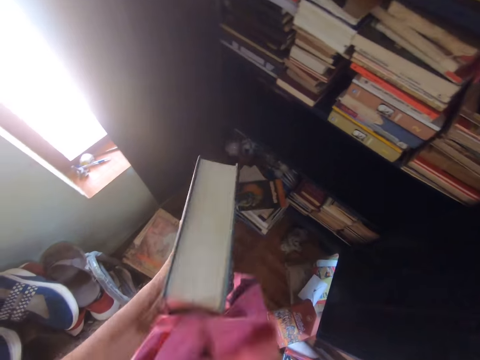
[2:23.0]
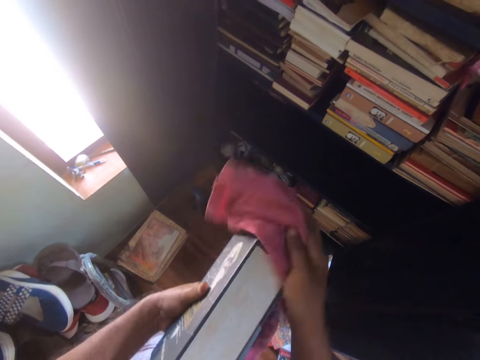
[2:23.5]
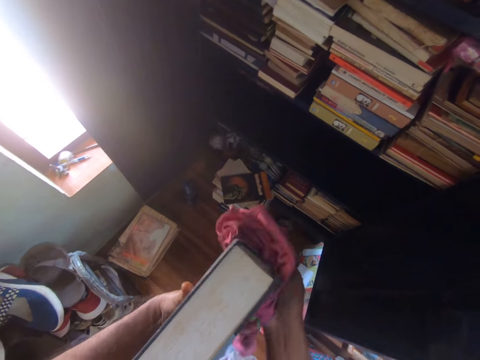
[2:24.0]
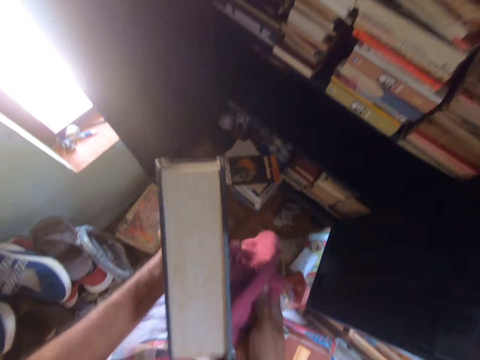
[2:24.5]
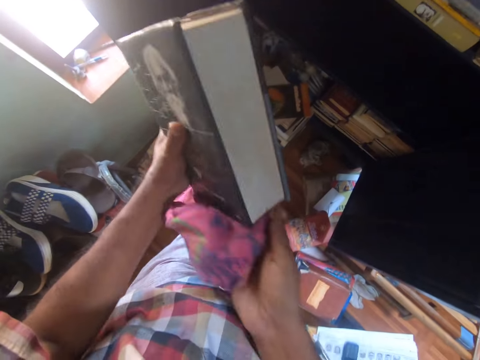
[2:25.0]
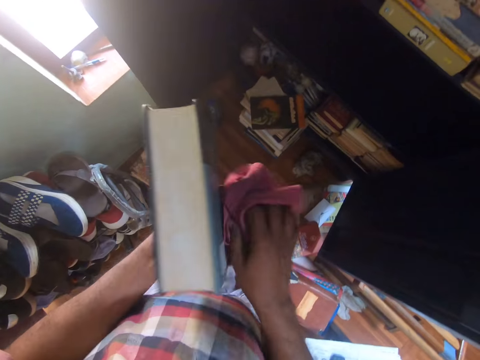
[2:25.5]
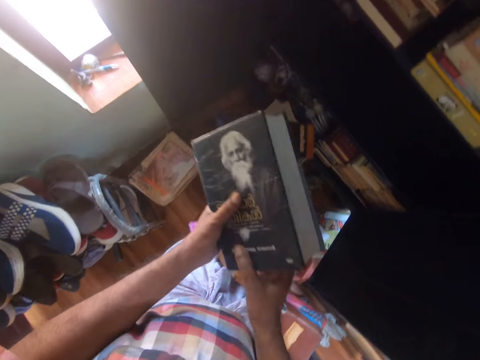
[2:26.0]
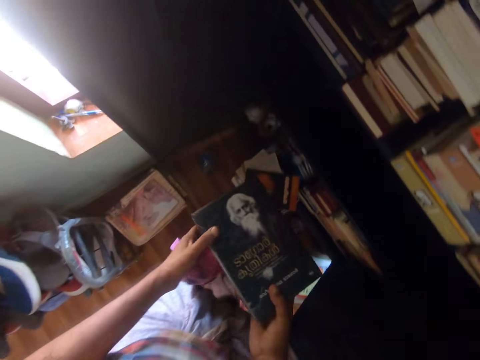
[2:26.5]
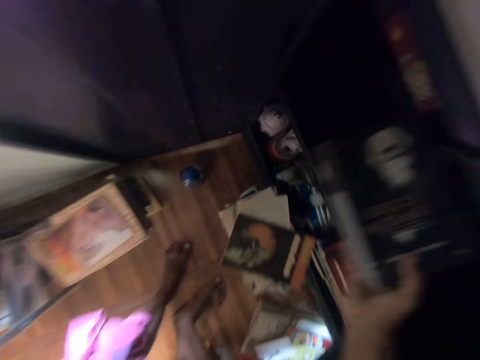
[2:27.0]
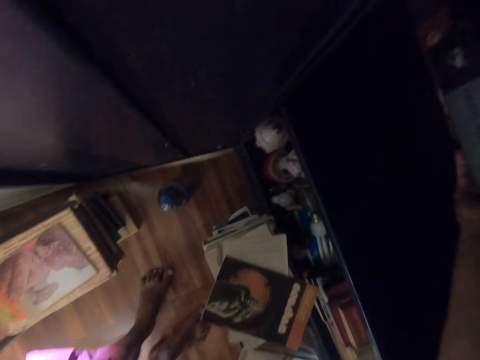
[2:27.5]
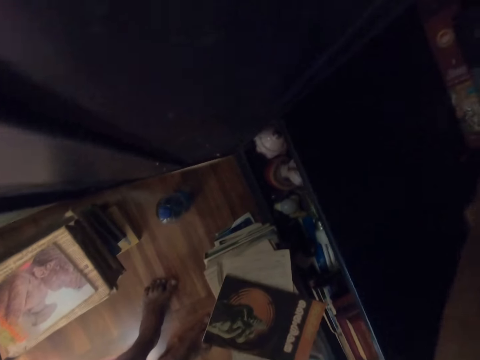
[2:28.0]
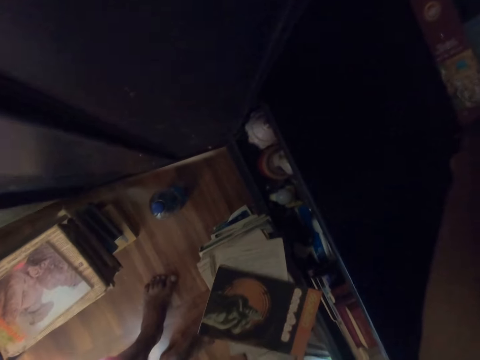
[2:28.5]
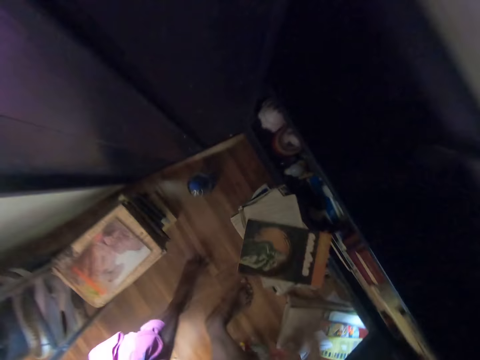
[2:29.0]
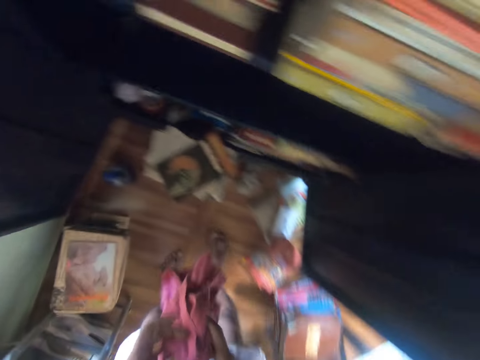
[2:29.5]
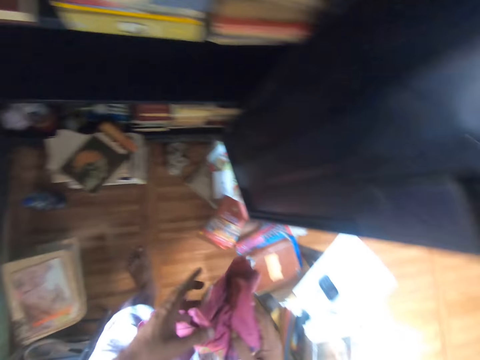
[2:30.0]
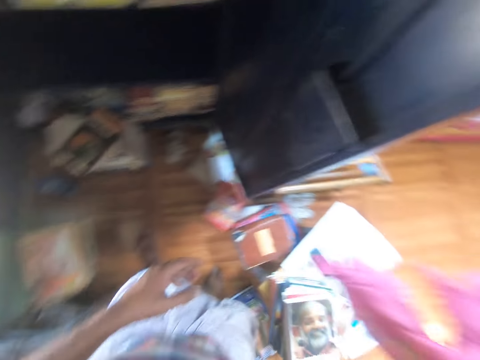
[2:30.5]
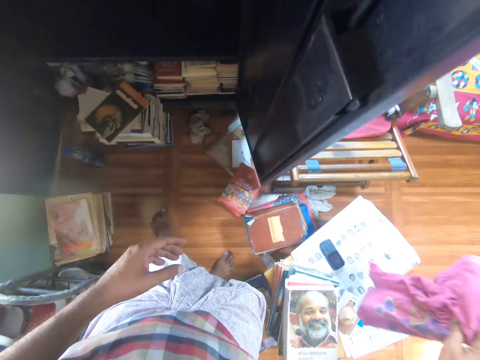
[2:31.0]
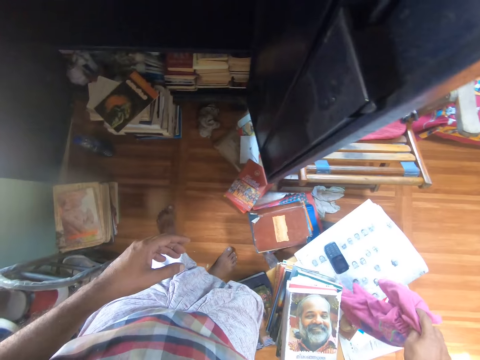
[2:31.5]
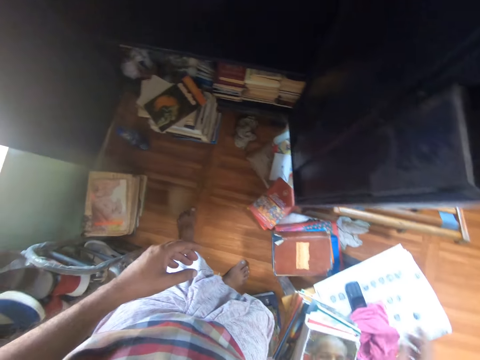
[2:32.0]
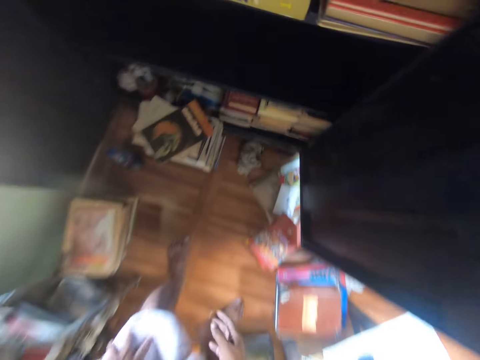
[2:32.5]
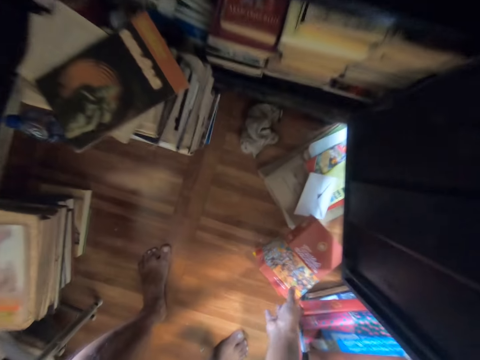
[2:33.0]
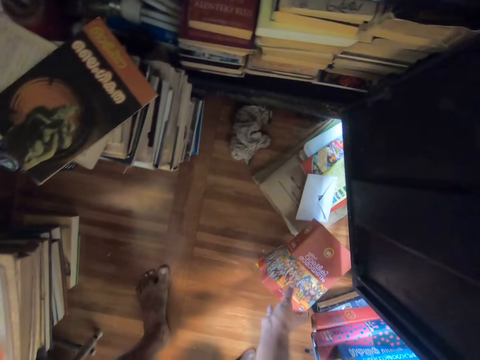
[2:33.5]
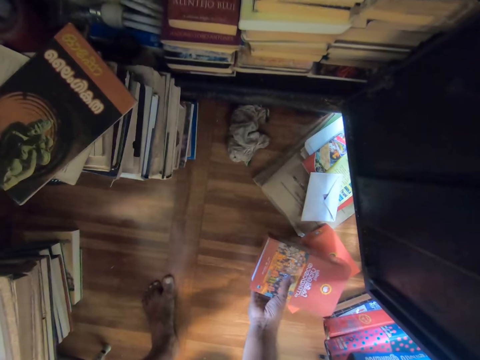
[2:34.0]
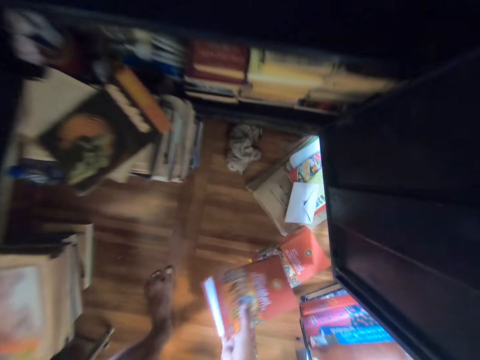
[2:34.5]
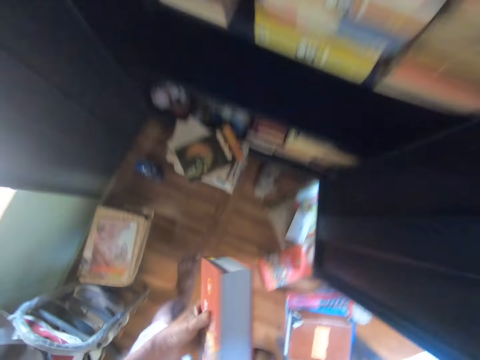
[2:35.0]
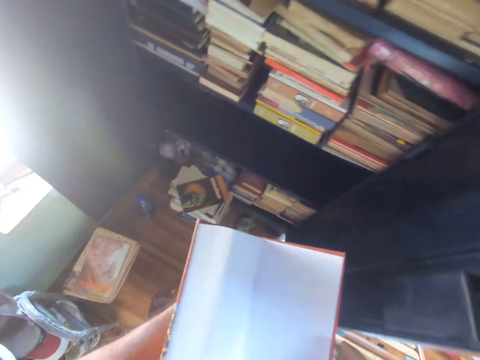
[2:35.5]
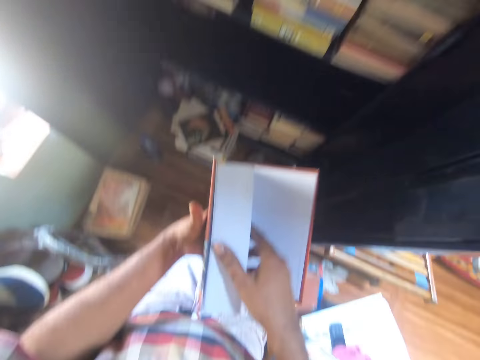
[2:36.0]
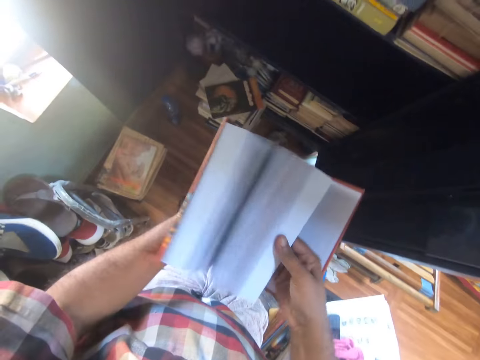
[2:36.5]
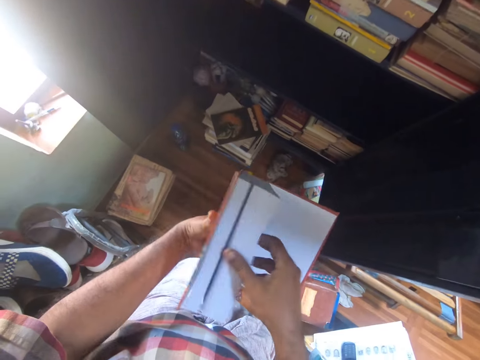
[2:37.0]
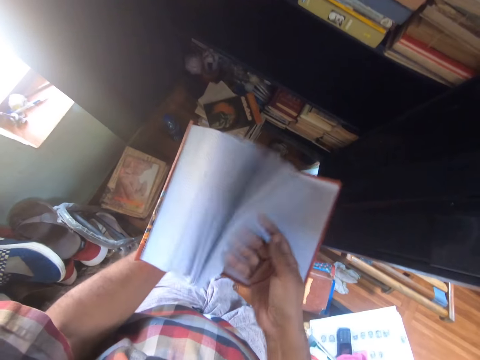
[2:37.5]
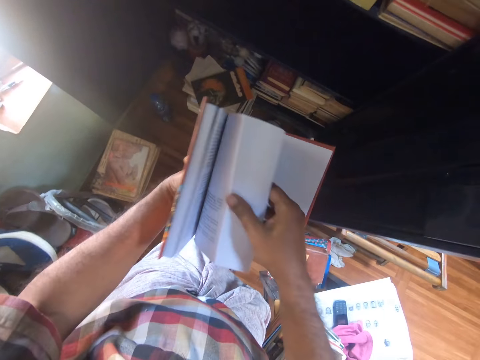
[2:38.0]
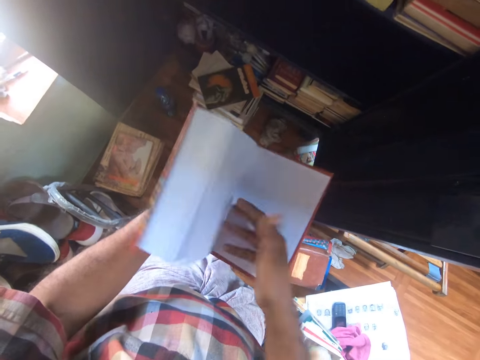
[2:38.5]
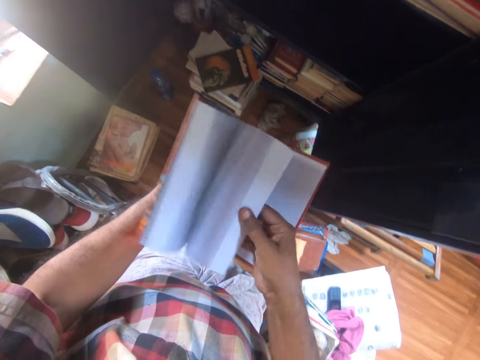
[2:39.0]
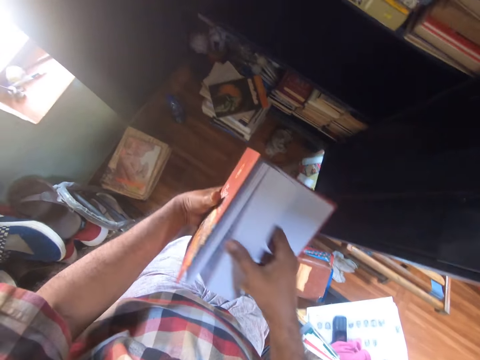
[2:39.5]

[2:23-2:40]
The camera wearer holds the book with the other hand. They arrange the book on the book shelf. They put the book on the shelf. They turn around. They hold the cloth with the other hand. They put down the cloth with the right hand. They pick a book. They open the book. They flip various pages of the book. They look inside the book.

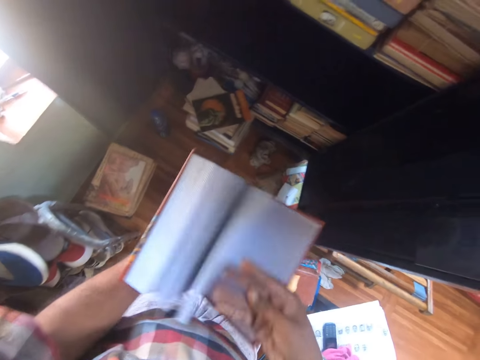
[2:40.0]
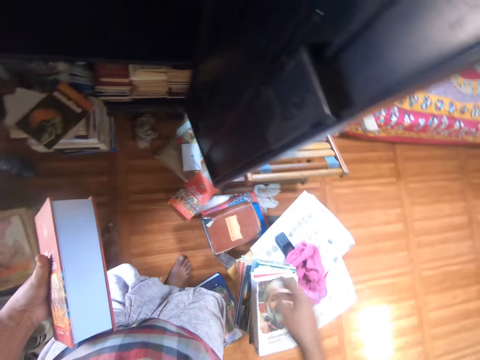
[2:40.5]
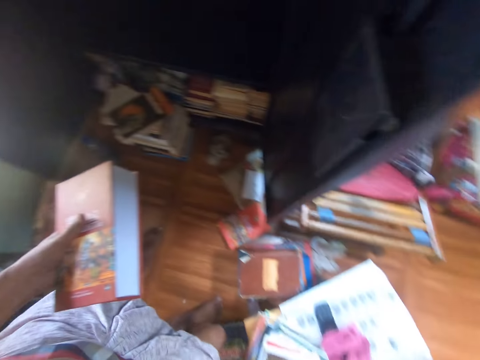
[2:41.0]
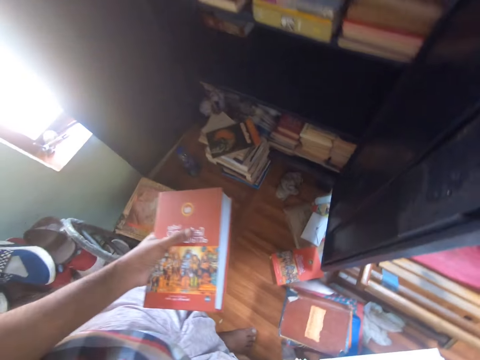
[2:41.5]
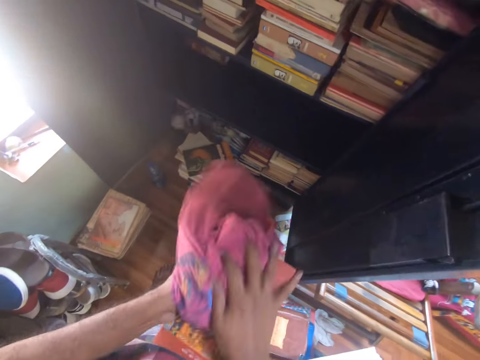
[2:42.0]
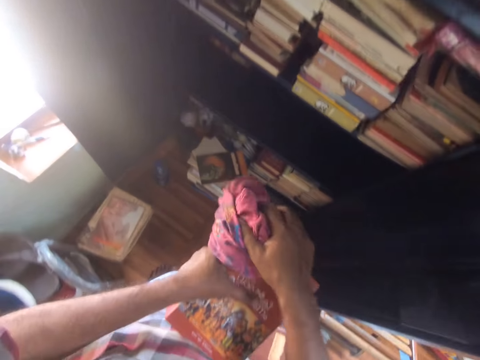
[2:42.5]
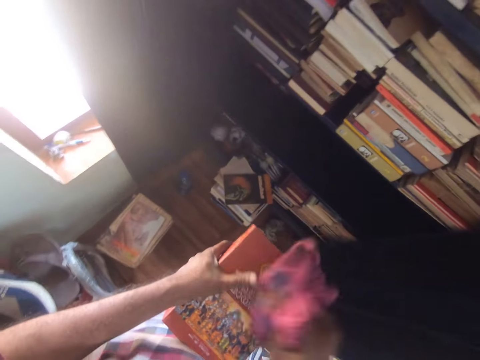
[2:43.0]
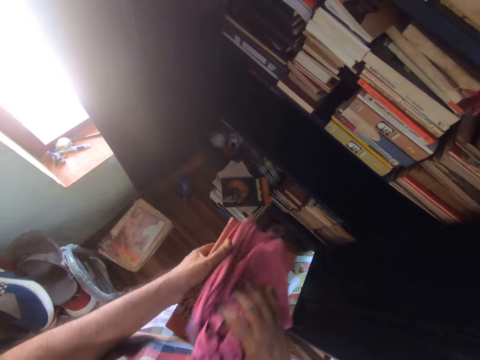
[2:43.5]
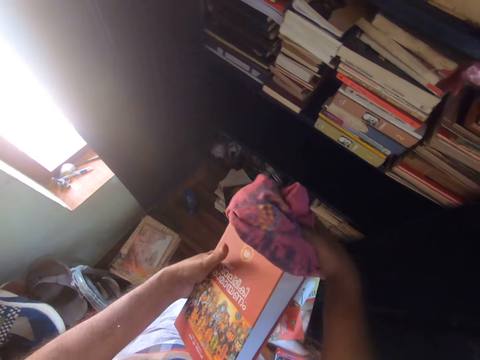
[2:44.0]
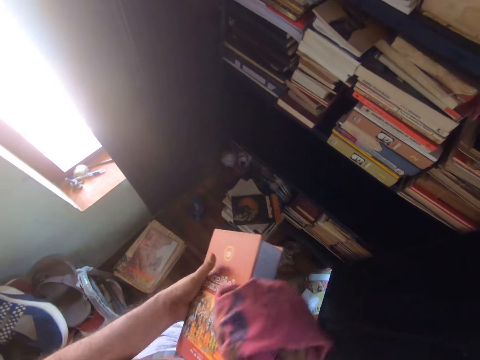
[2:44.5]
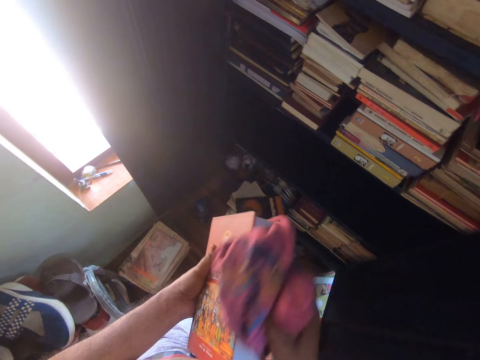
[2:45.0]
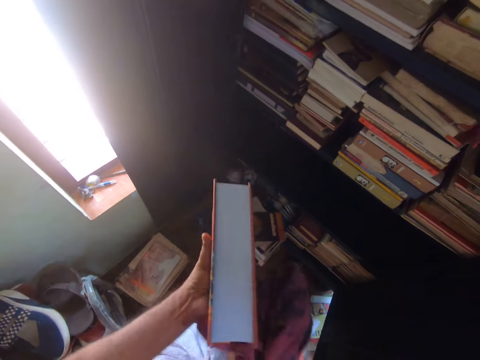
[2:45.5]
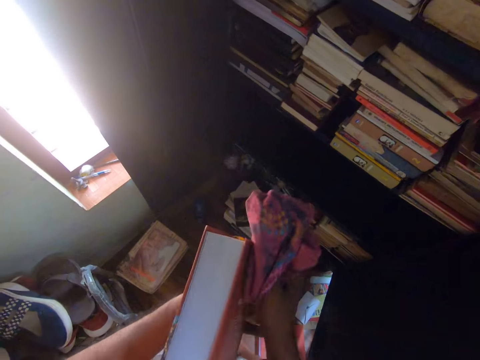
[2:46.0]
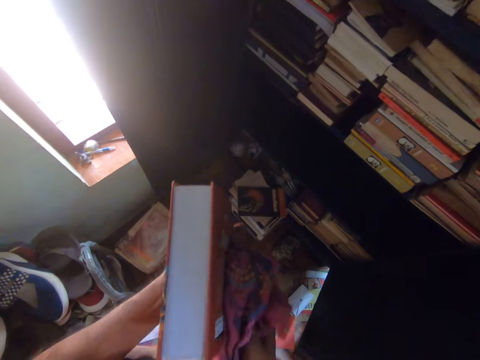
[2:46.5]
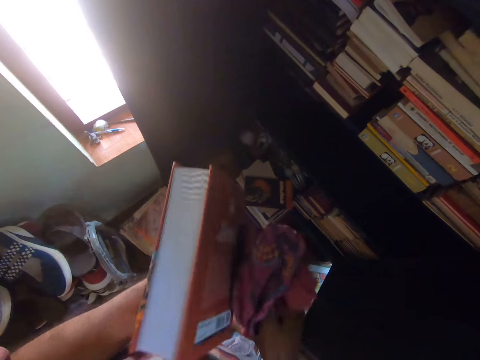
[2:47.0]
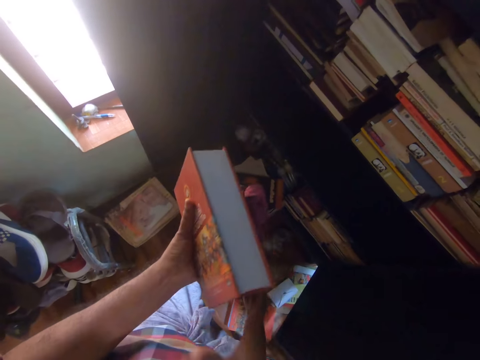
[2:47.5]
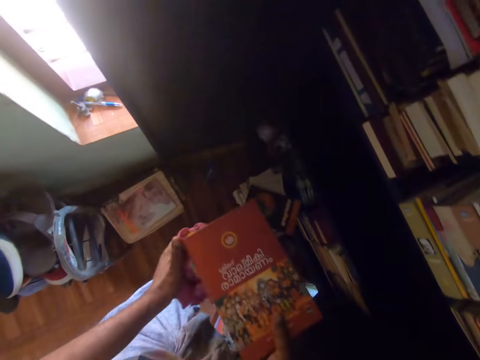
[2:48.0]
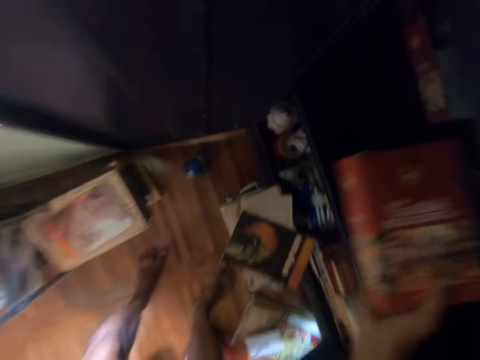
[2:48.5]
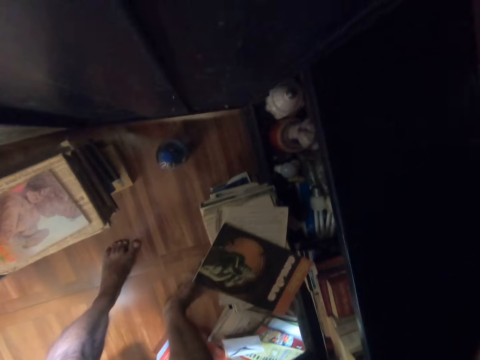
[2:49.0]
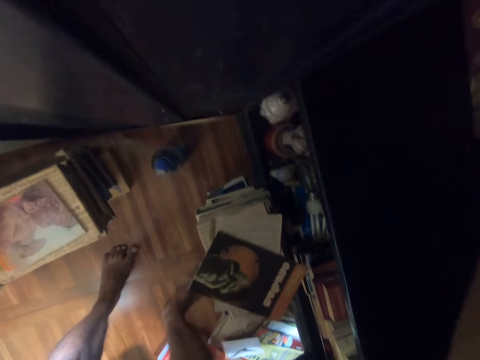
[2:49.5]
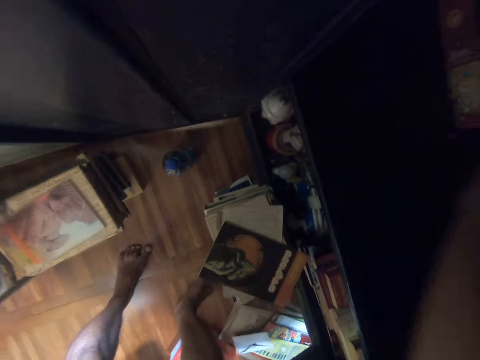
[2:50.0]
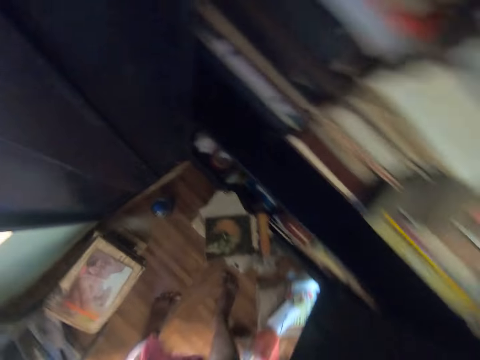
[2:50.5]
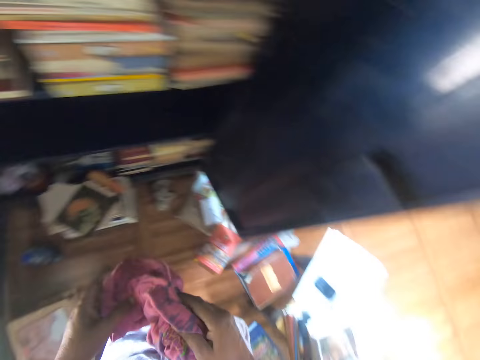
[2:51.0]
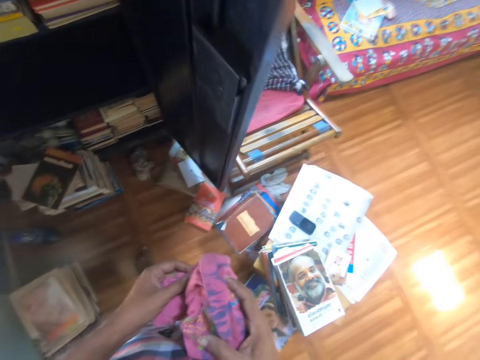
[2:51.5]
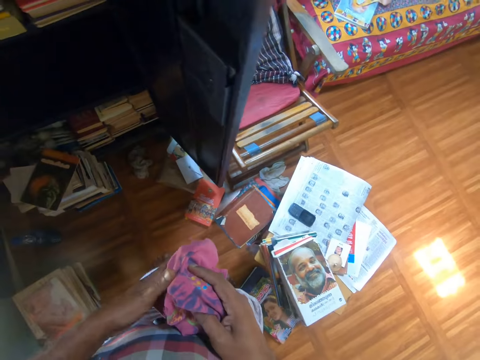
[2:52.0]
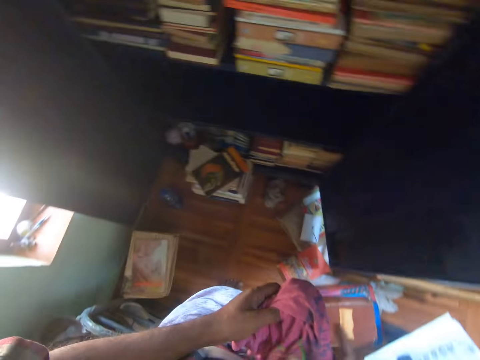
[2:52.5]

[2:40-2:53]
The camera wearer picks a cloth with the right hand. They wipe a book with the cloth. They hold the book with the other hand. They arrange the book on the book shelf. They put the book on the shelf. They turn around. They hold the cloth with both hands.
